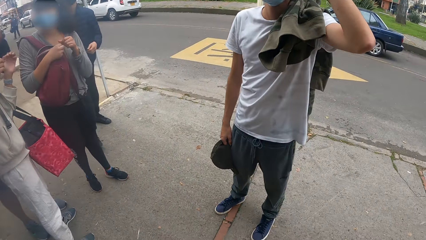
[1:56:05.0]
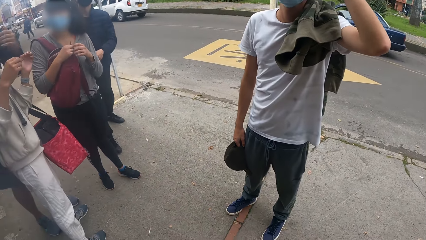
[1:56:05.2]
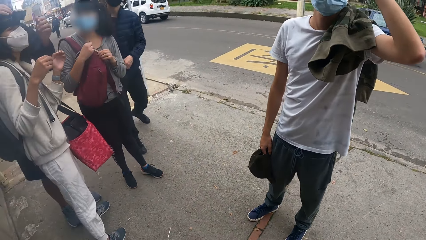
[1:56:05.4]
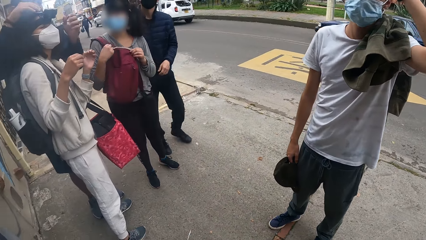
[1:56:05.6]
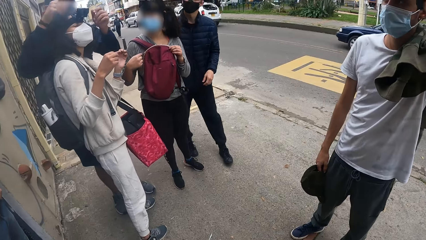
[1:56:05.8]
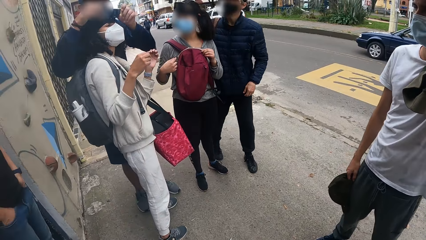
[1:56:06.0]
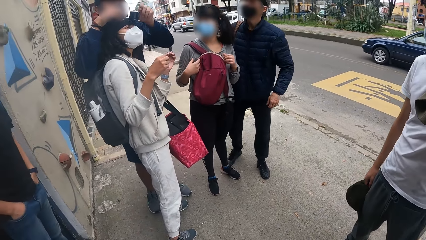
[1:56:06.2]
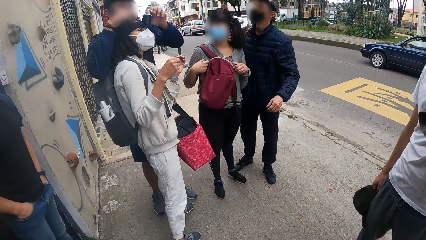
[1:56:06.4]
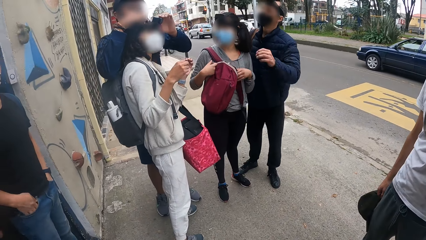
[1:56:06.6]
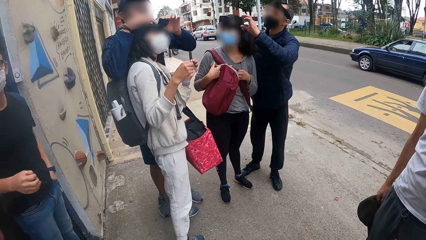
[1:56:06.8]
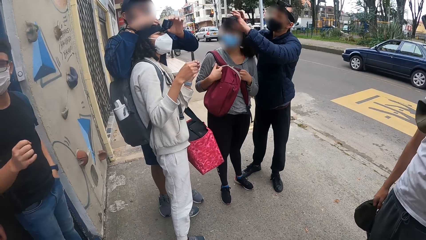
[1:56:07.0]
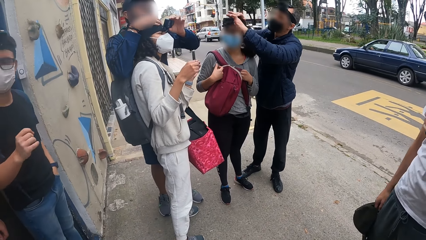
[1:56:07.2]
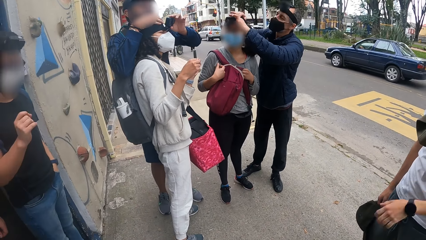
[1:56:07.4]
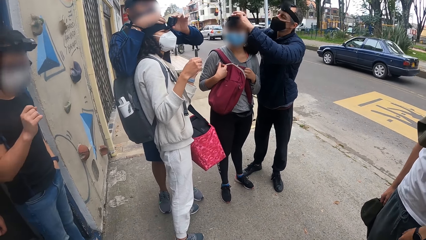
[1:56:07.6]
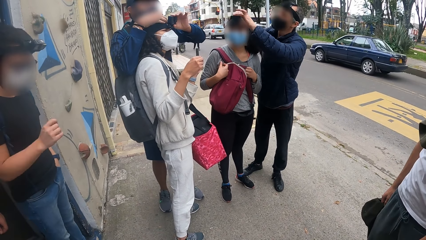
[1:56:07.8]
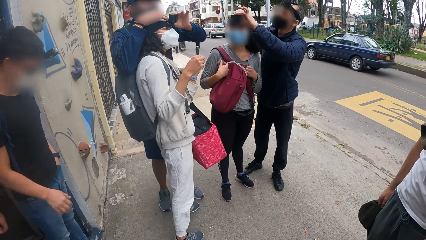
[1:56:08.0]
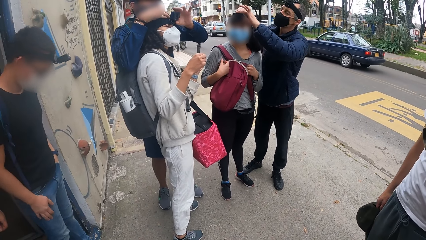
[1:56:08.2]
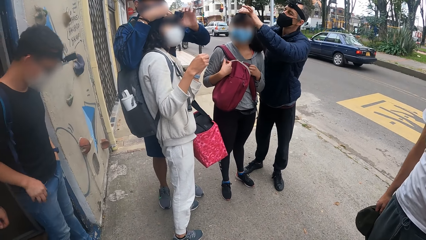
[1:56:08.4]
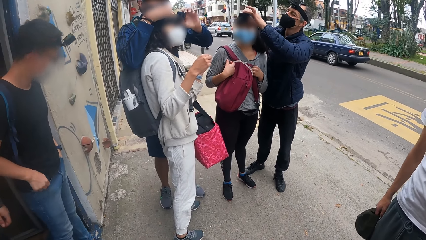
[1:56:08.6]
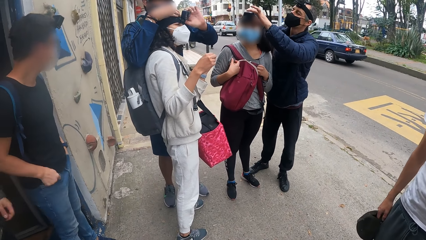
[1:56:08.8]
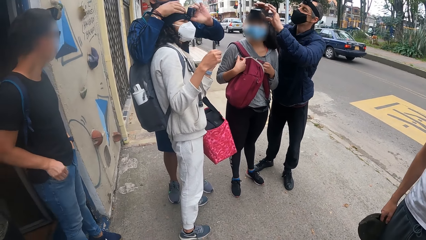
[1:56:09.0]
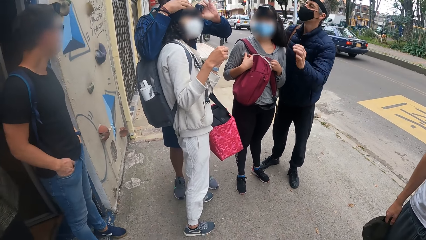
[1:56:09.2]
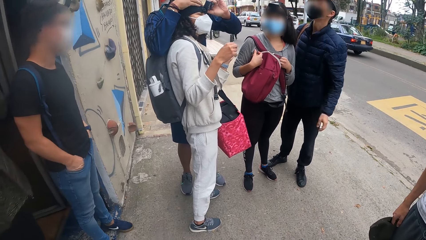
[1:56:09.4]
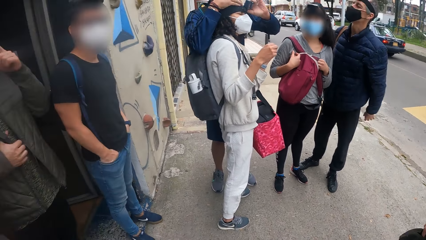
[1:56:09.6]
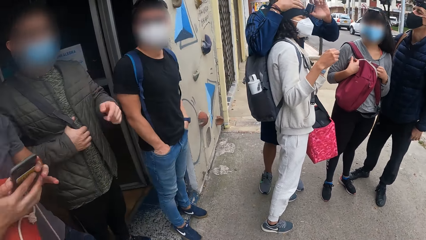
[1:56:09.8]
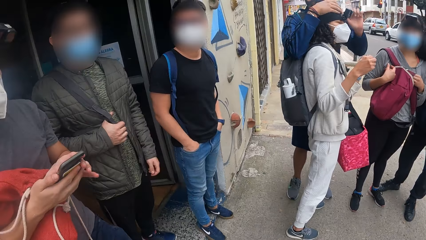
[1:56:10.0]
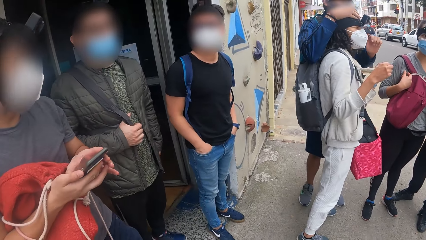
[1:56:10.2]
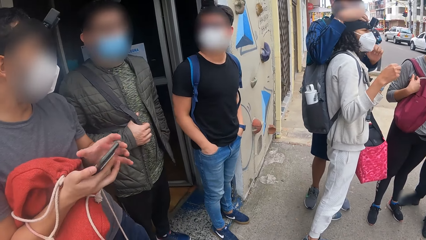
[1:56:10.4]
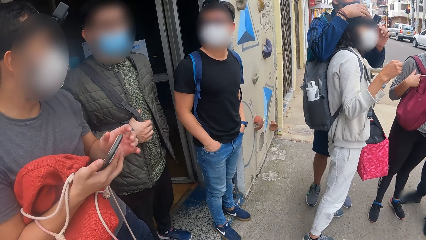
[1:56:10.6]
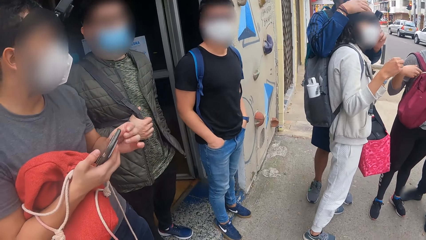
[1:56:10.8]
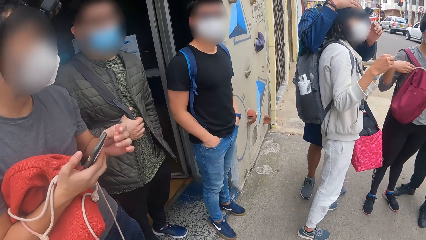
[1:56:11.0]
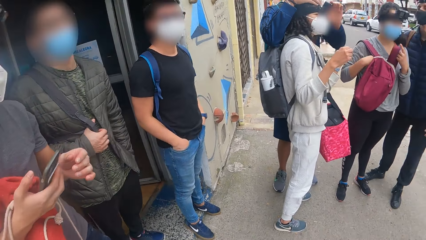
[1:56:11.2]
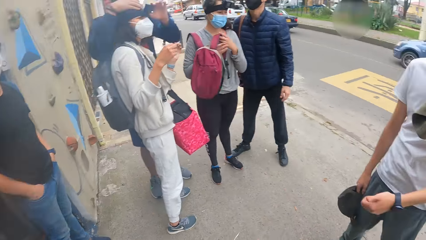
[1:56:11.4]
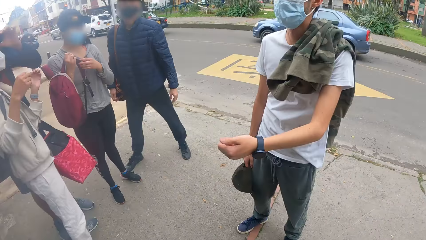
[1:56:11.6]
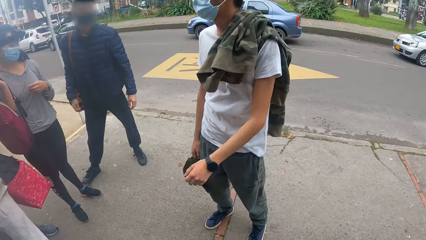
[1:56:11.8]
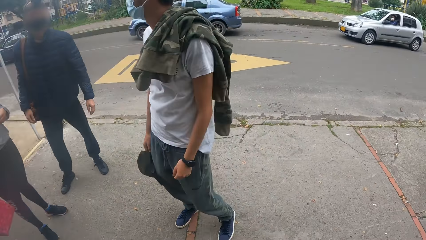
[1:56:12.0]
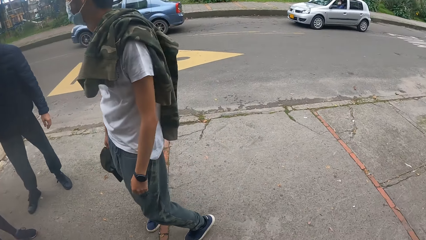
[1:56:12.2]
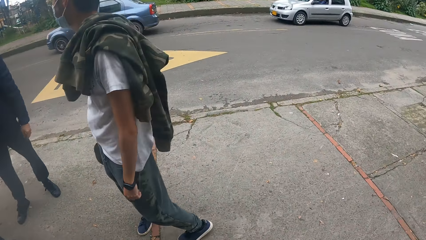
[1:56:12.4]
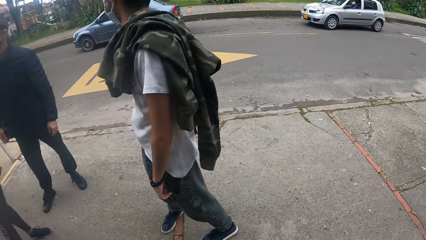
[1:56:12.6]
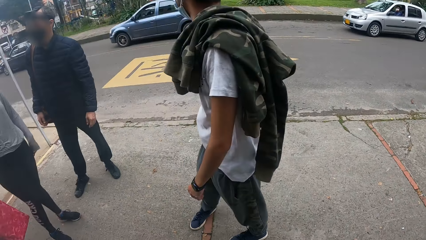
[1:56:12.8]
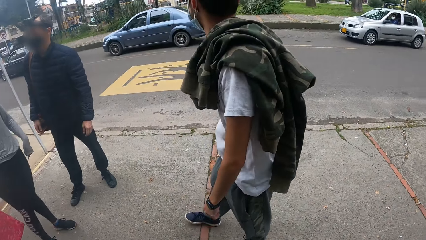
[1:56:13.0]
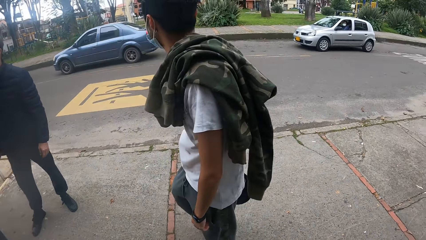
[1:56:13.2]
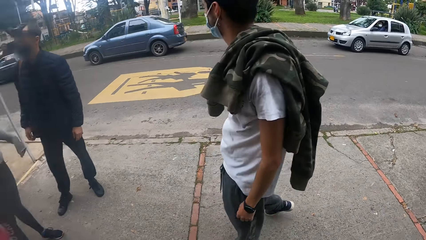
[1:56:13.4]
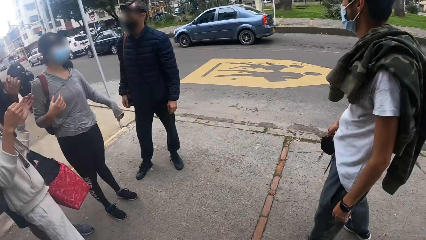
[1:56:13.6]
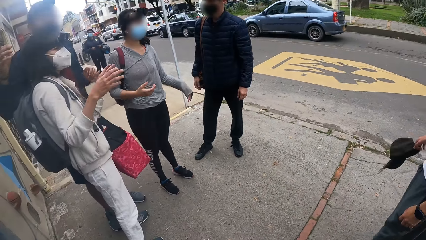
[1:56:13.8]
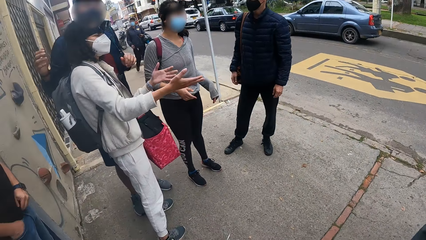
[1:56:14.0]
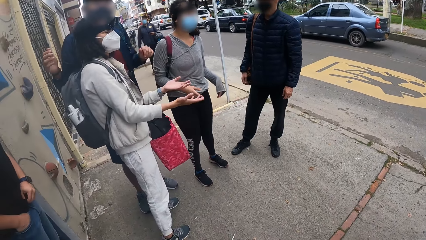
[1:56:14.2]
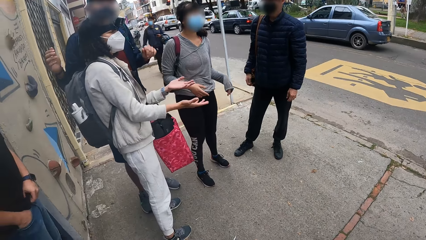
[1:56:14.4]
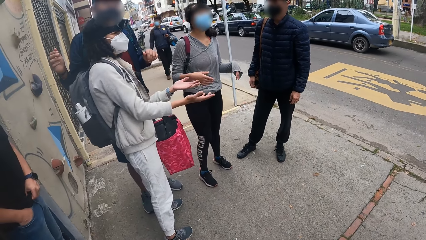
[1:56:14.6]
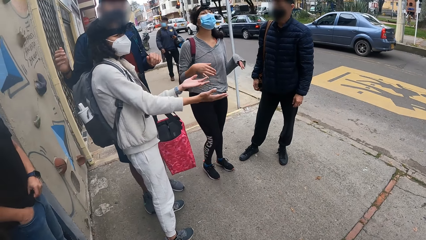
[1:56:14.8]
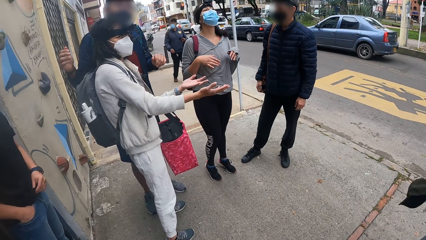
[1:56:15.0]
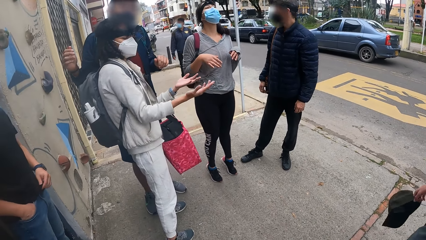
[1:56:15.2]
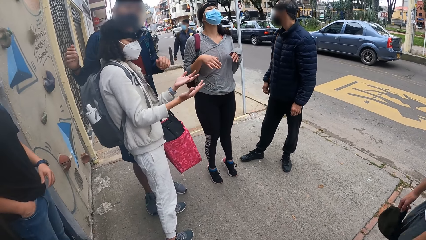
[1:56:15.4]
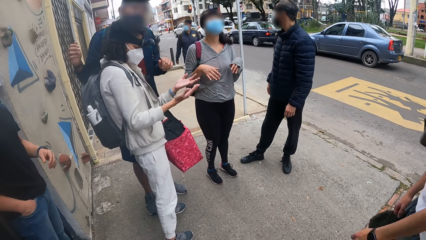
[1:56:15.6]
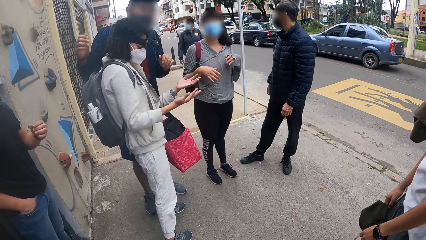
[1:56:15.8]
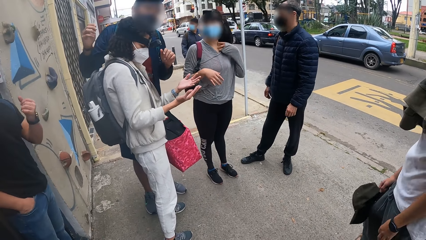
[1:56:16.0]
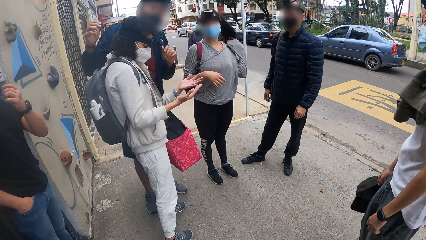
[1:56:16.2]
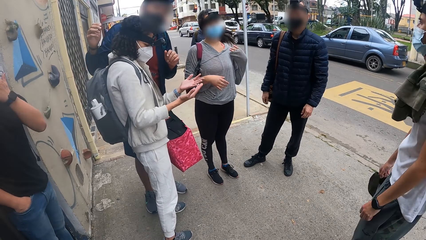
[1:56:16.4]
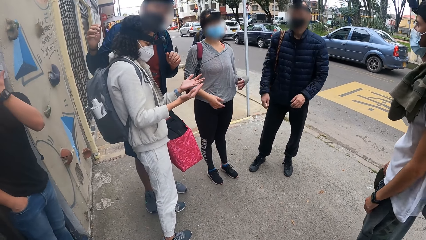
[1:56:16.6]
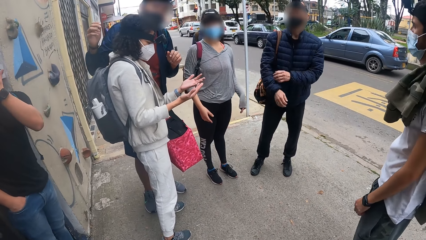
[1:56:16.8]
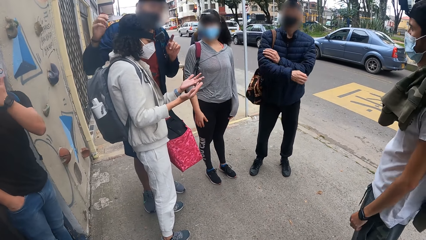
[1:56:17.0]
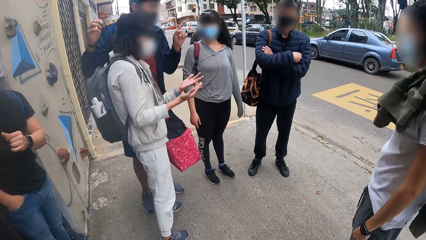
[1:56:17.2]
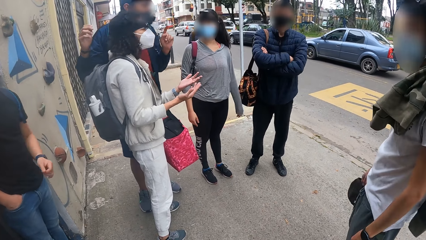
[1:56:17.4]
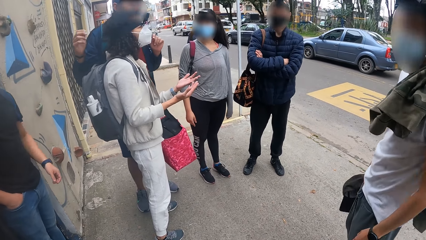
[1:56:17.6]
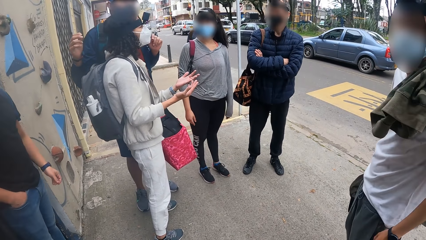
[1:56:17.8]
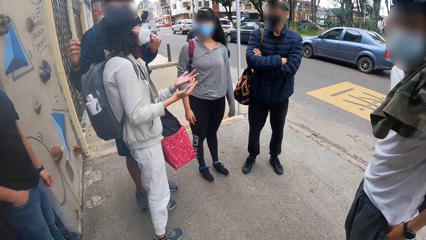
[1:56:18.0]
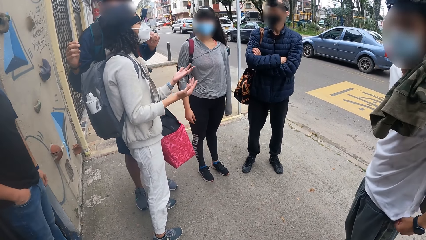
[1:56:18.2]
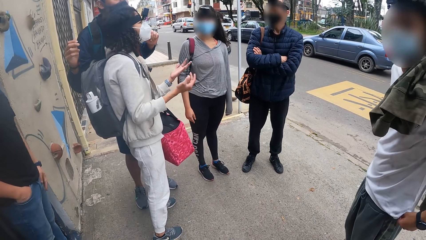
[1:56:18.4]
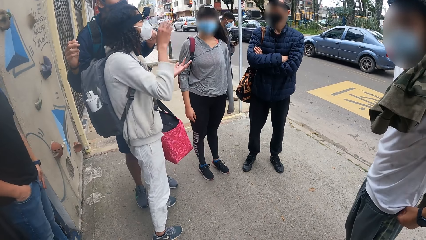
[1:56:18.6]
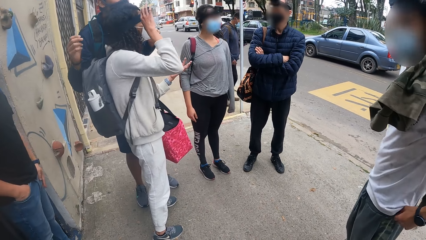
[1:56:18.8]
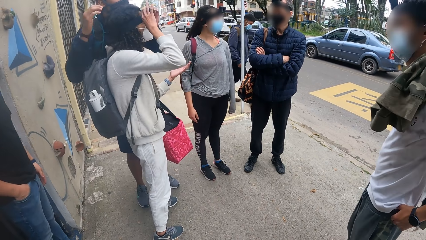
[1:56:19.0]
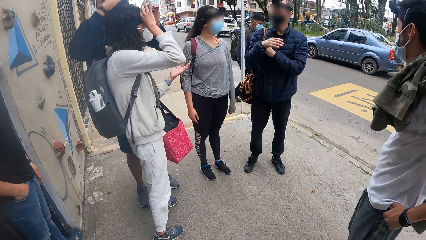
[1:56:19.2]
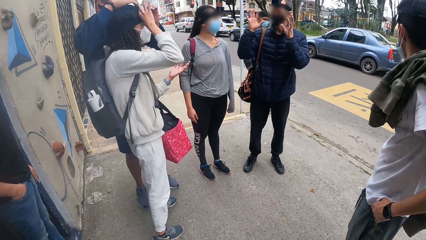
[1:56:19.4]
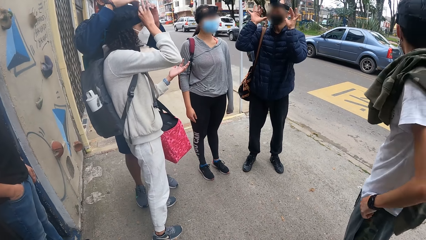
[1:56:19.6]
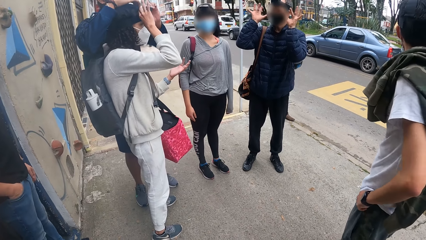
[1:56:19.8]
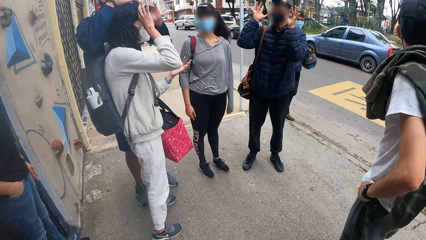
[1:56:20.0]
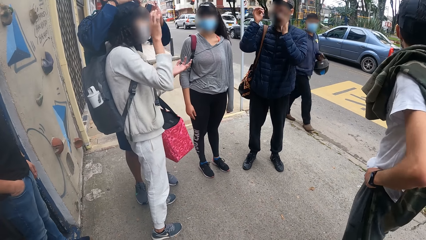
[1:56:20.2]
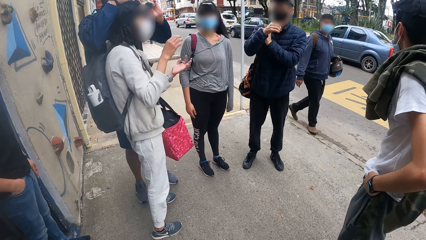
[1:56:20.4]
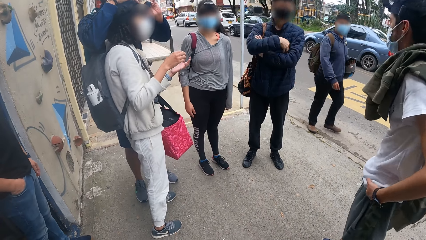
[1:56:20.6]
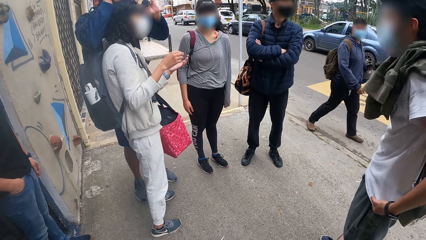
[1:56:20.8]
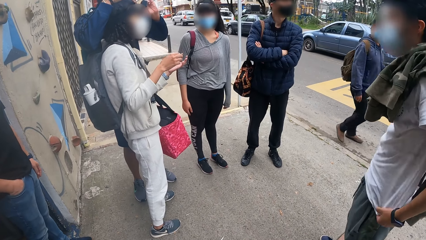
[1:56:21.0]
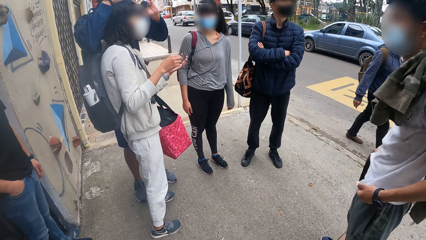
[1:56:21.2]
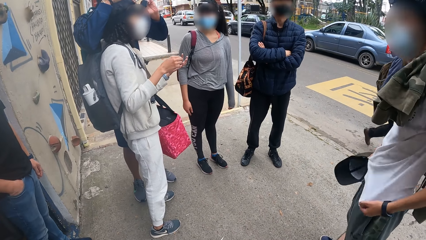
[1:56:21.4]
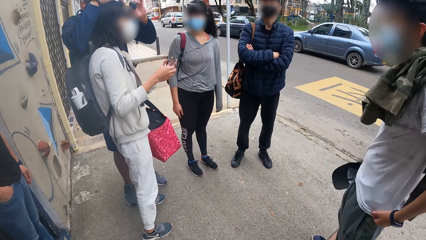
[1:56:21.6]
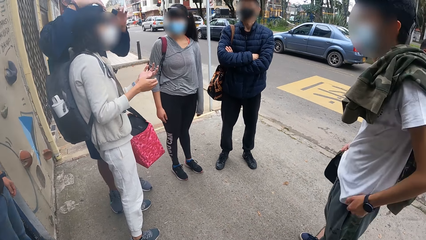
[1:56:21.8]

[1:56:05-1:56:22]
The man adjusts the woman's camera with his hands. The camera wearer stands.
